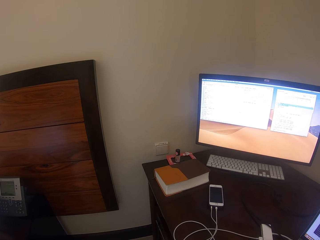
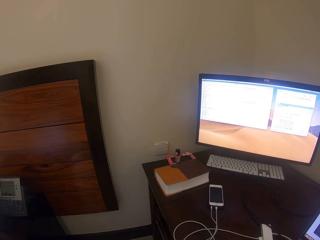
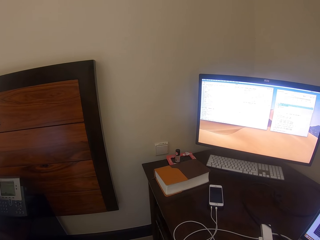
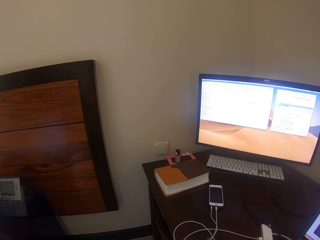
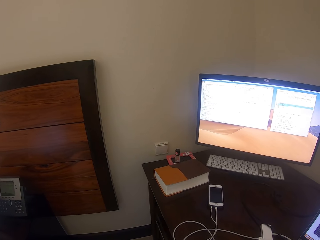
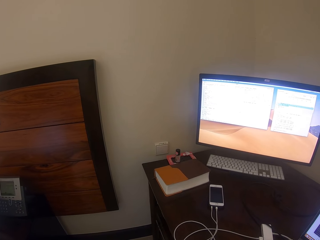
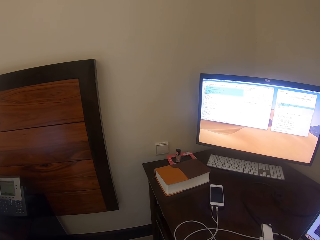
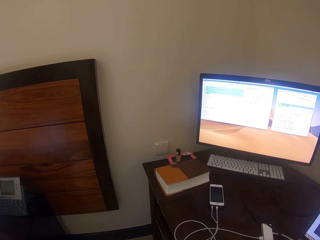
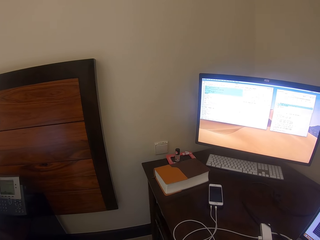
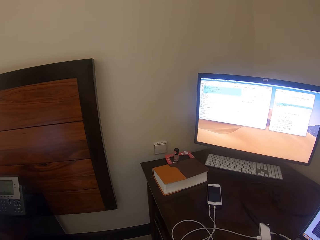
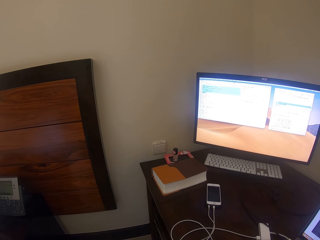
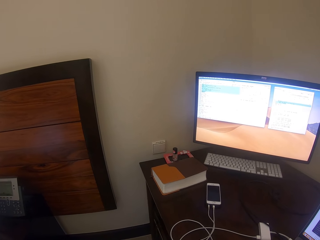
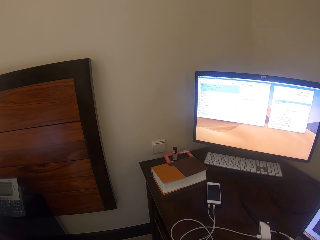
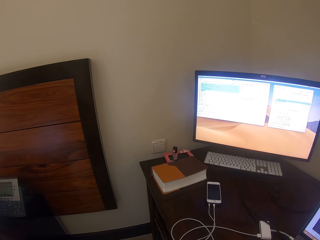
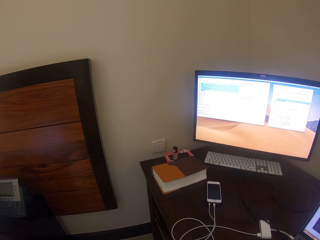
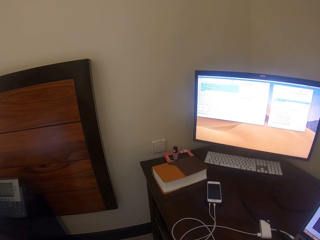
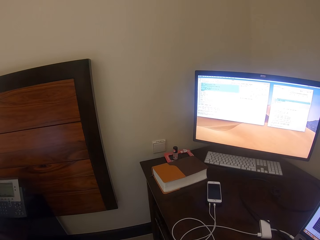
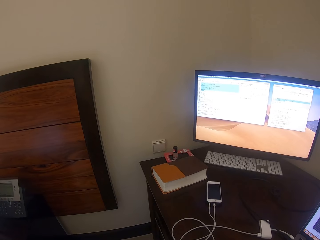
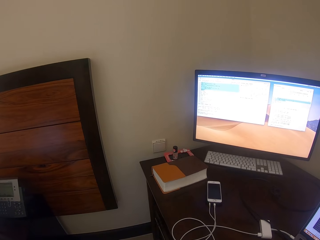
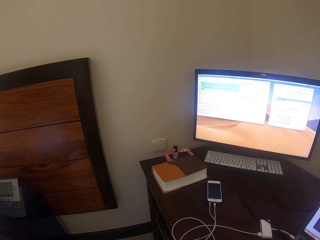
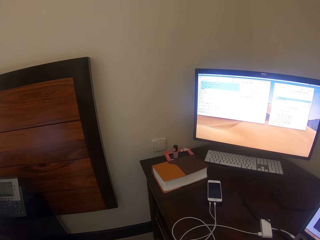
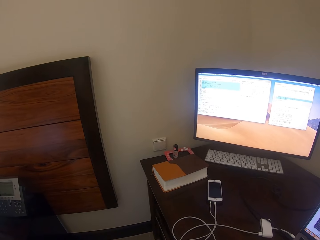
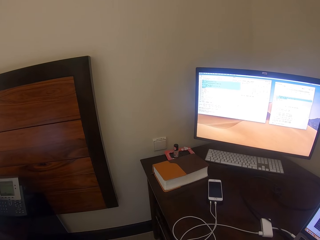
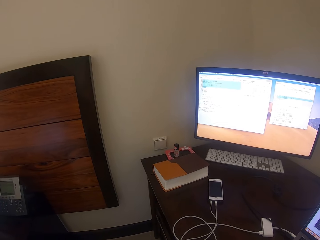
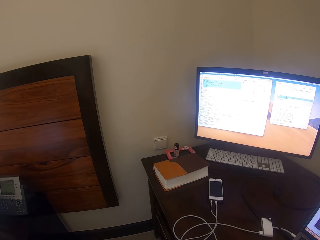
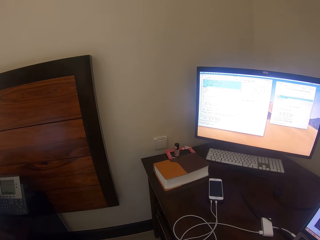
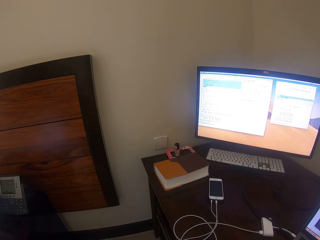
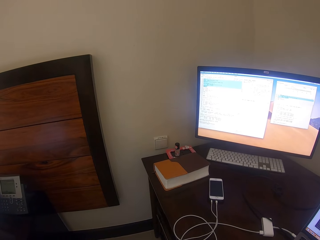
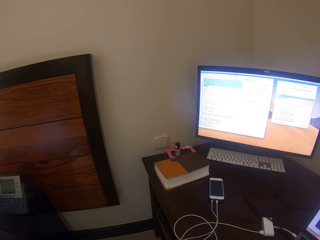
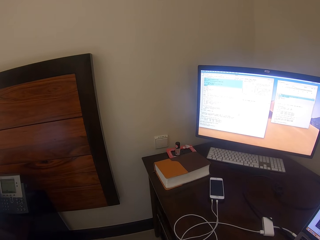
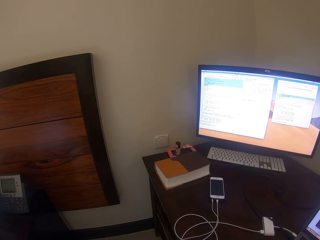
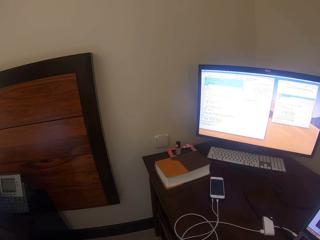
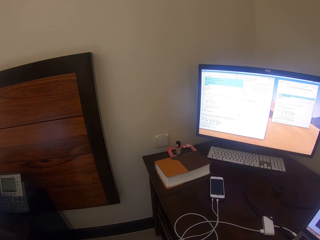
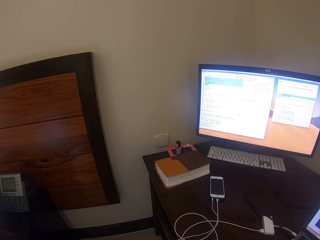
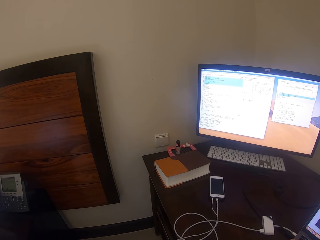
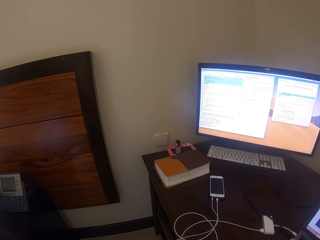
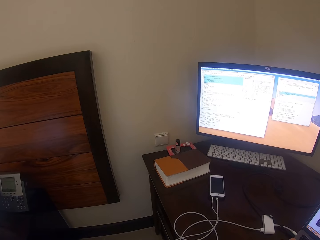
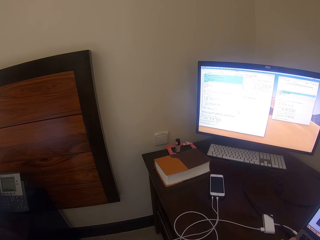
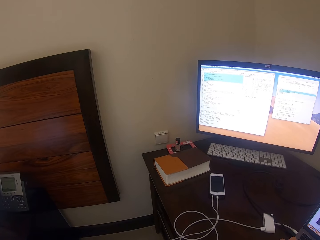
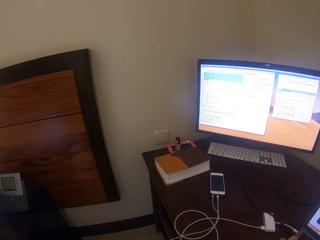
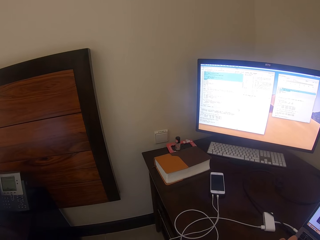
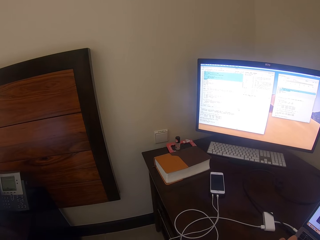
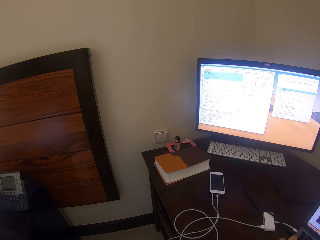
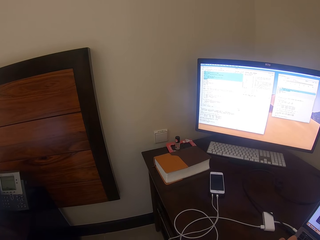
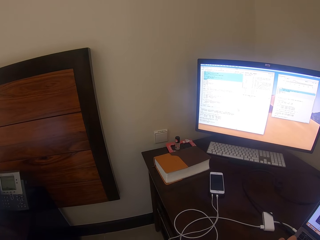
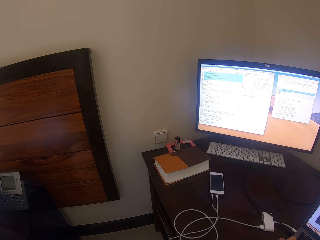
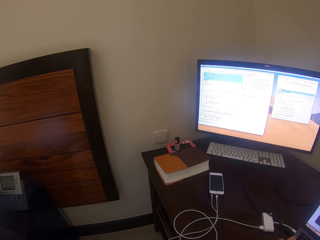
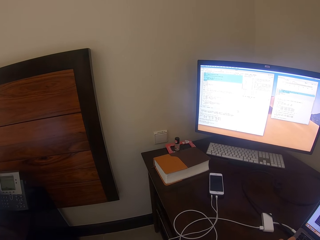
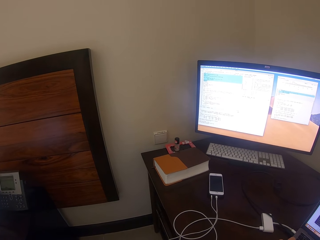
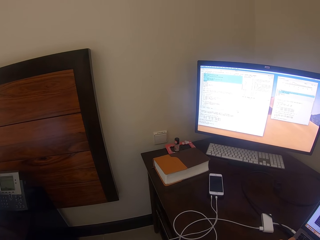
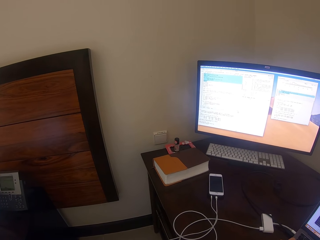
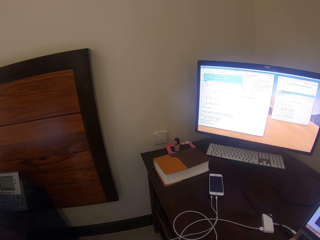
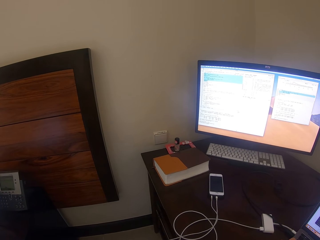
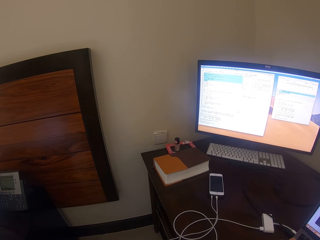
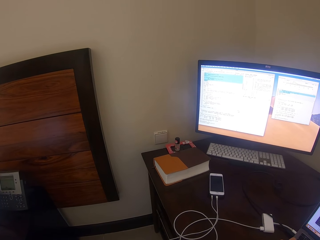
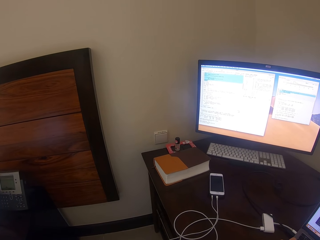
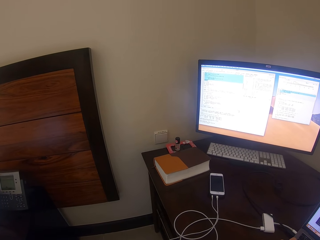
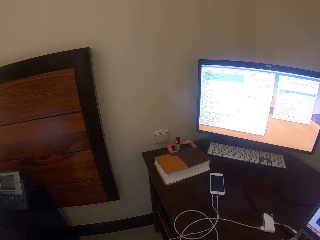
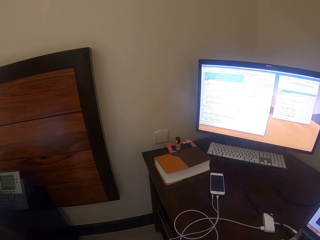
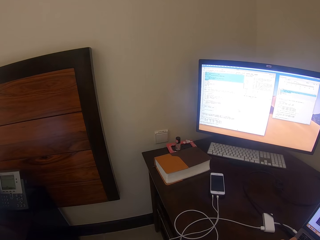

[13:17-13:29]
The camera wearer looks at the desktop.

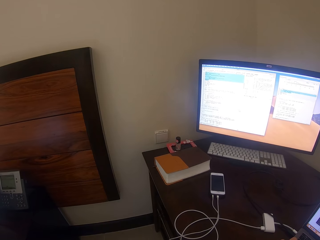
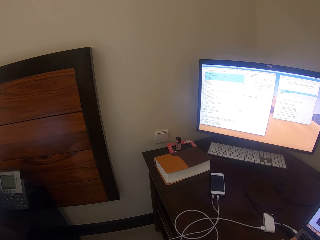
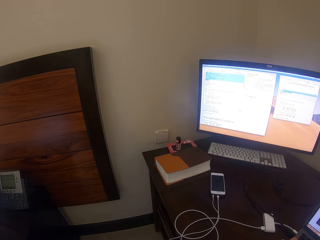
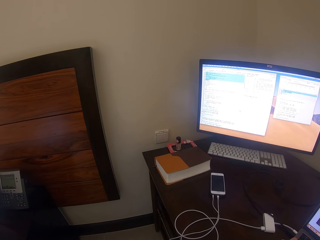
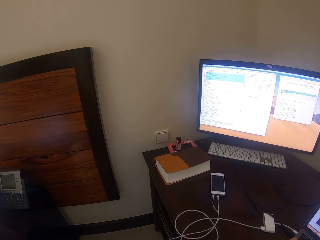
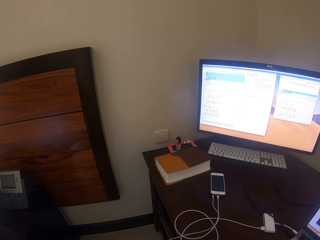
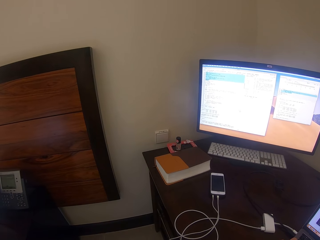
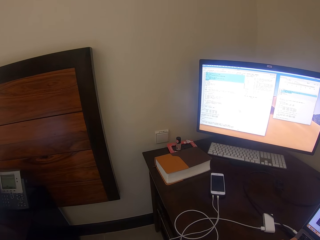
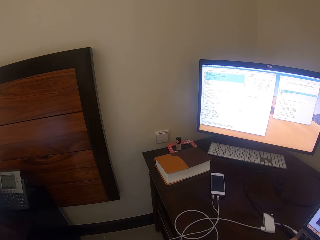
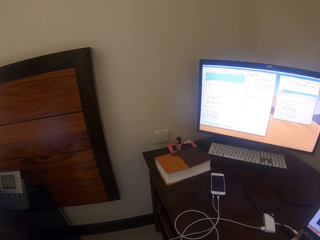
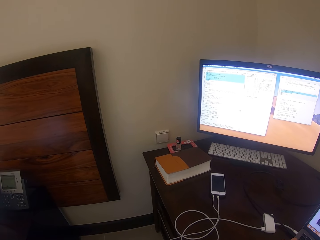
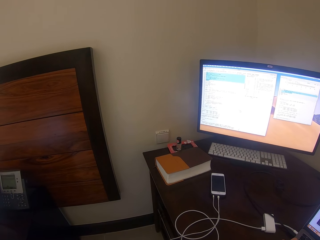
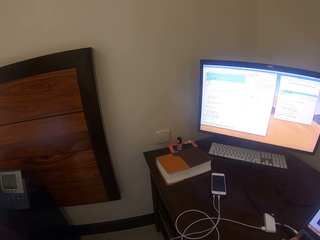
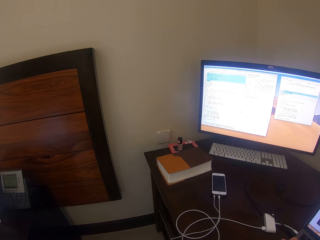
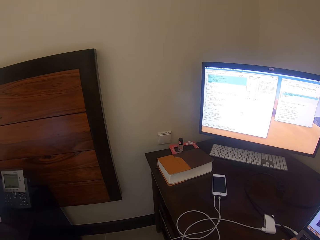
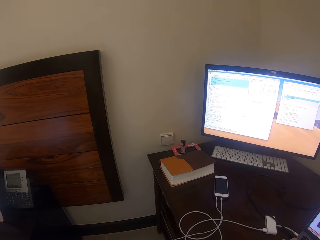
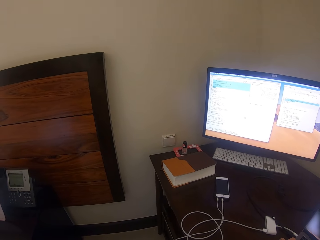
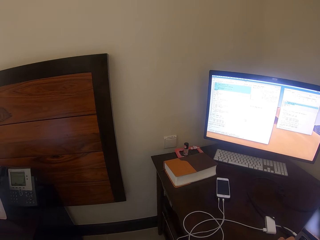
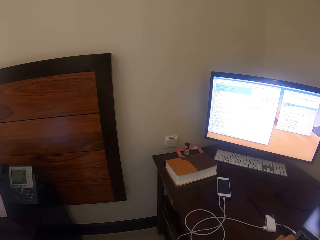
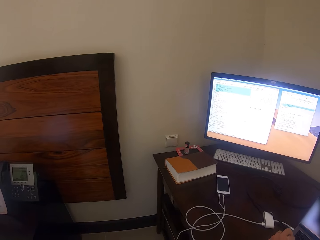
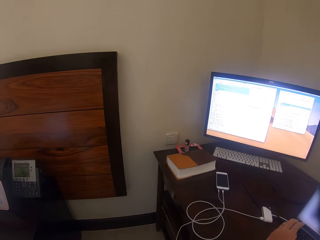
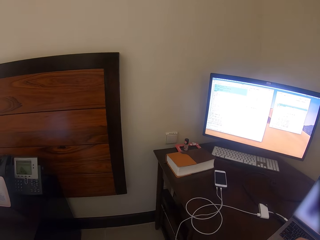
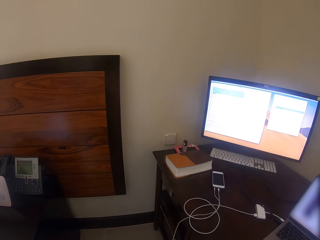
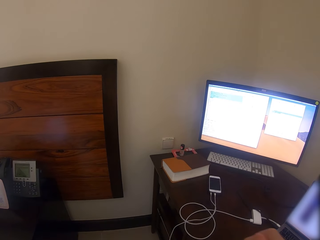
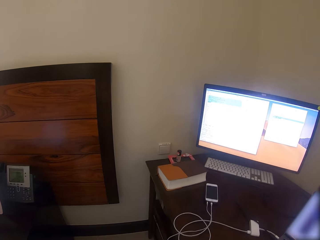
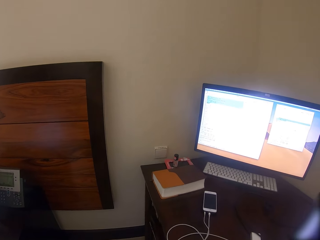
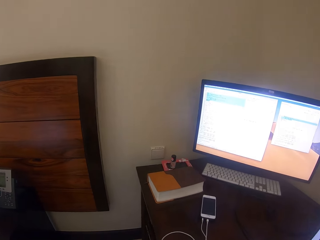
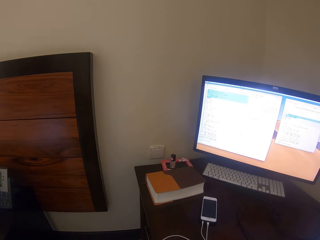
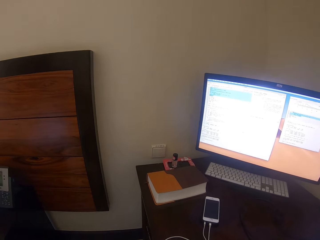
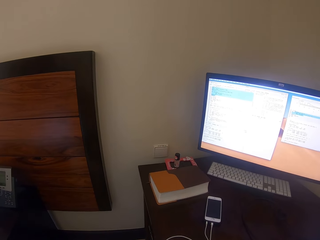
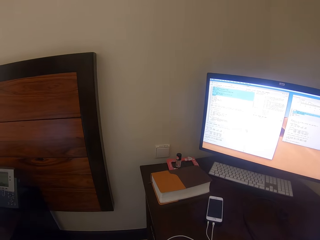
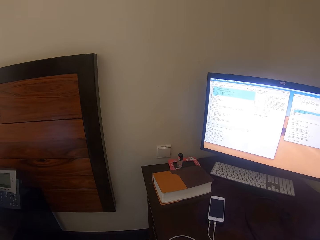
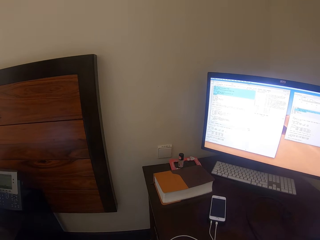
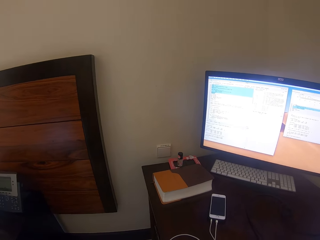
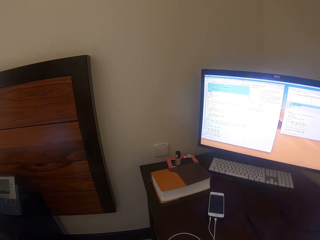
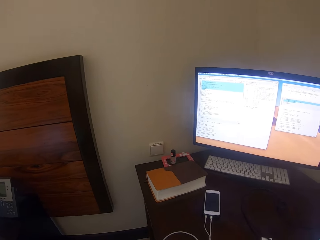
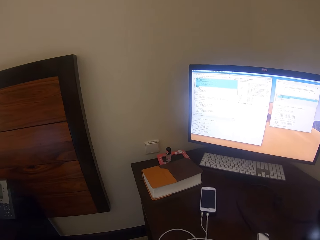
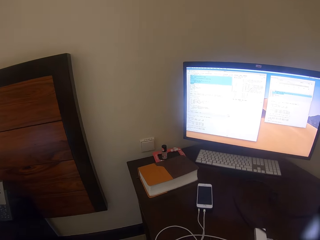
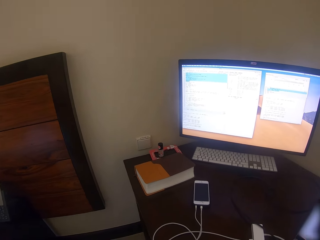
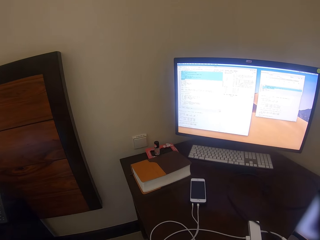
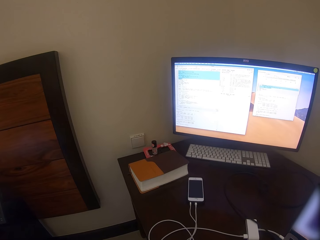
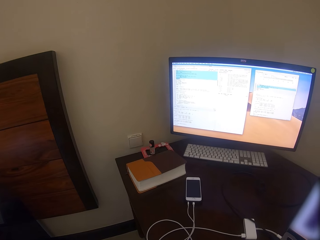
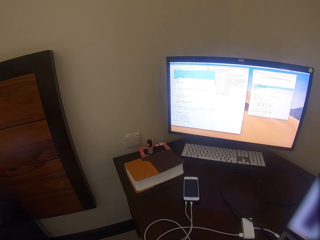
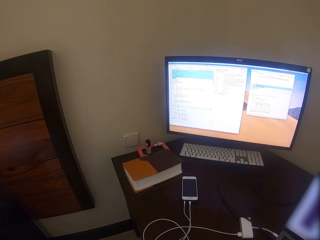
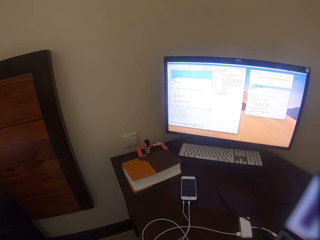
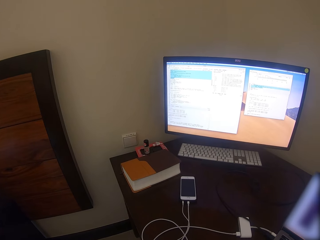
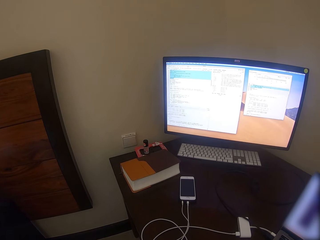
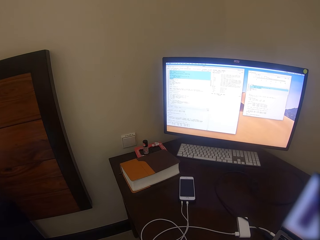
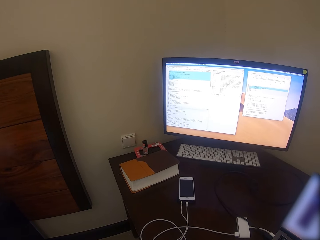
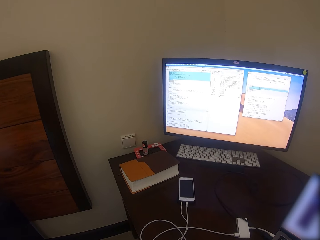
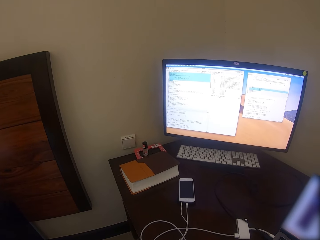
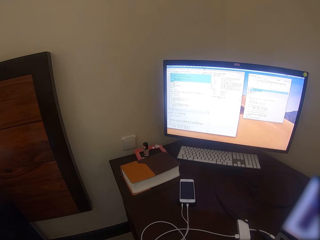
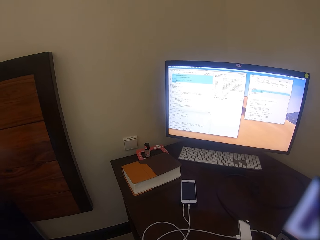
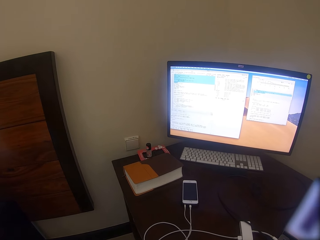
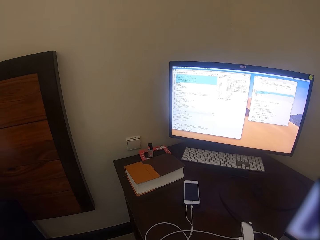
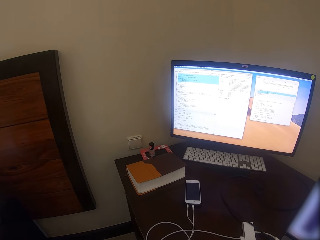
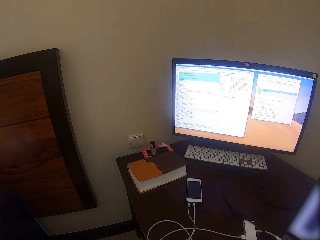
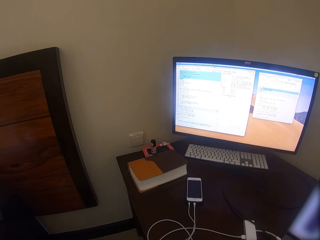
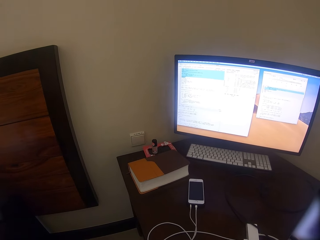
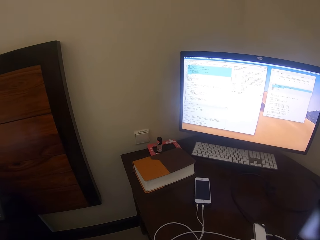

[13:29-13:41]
The camera wearer uses the laptop. They look around. A kid converses with the camera wearer.
